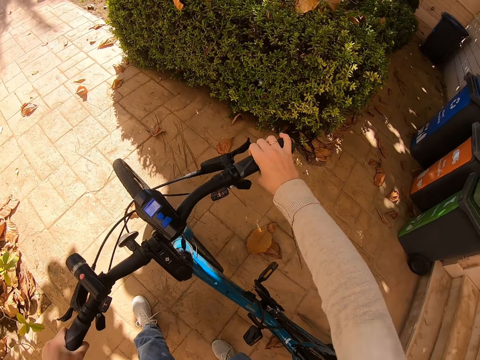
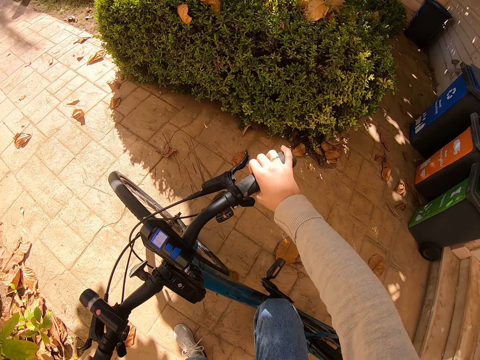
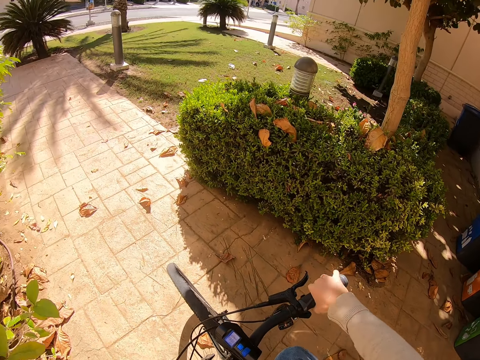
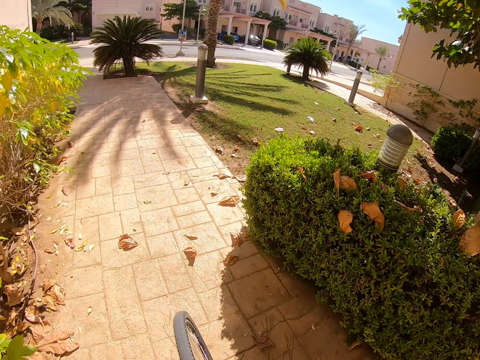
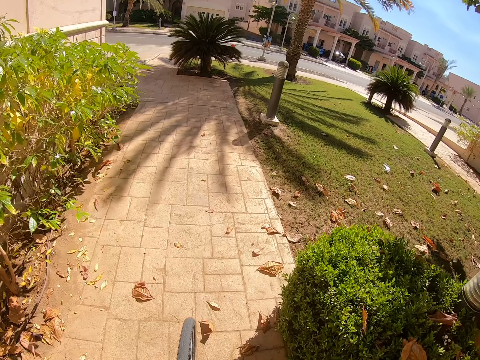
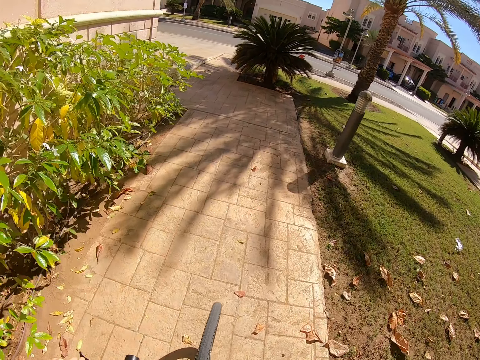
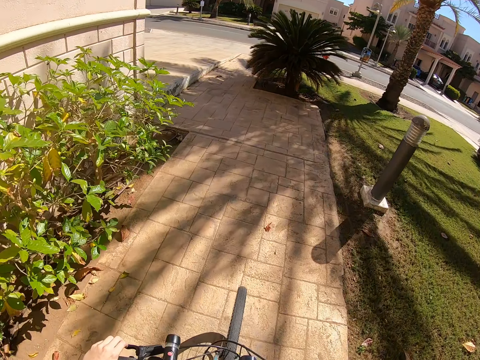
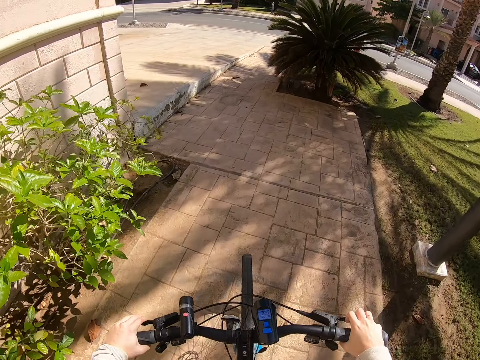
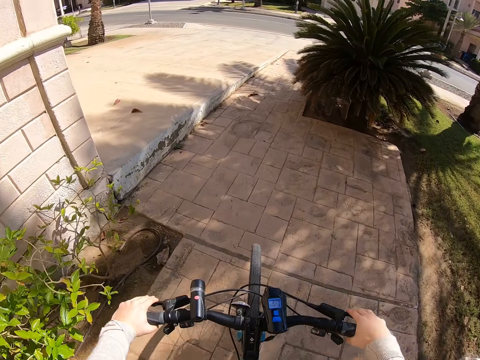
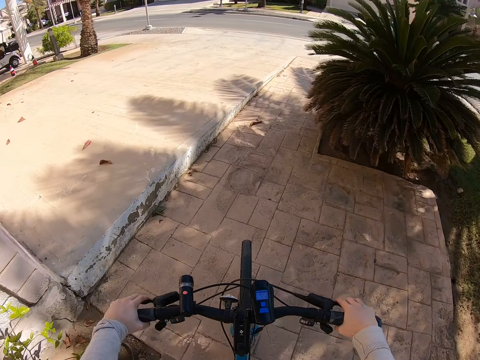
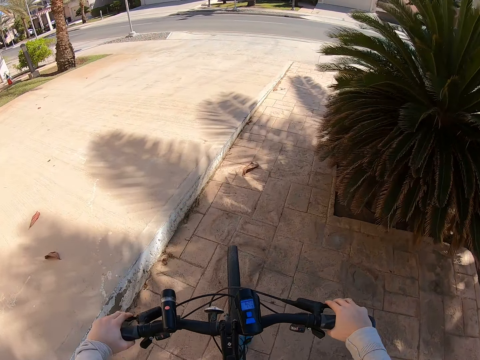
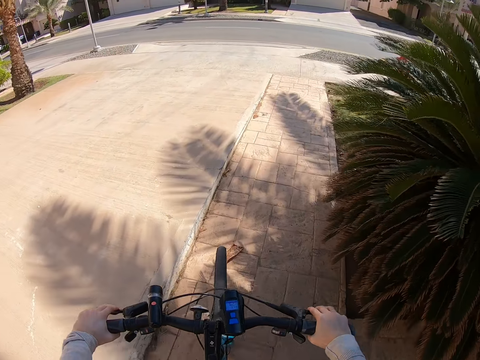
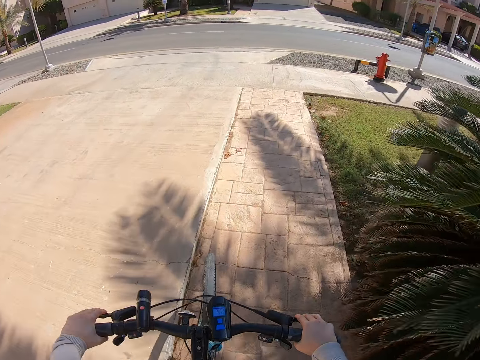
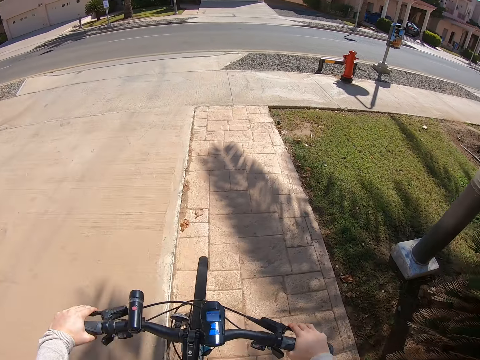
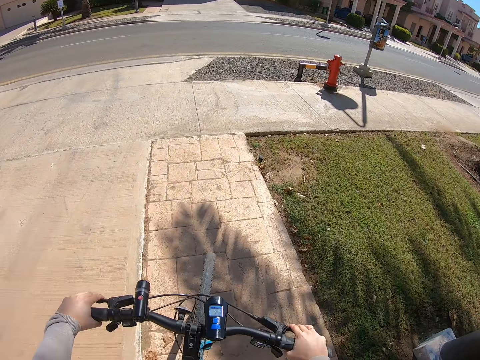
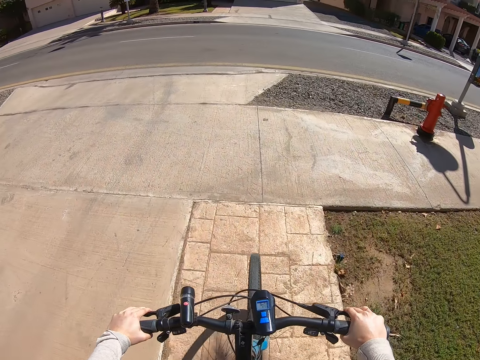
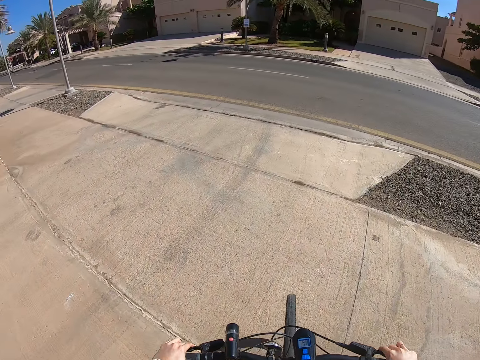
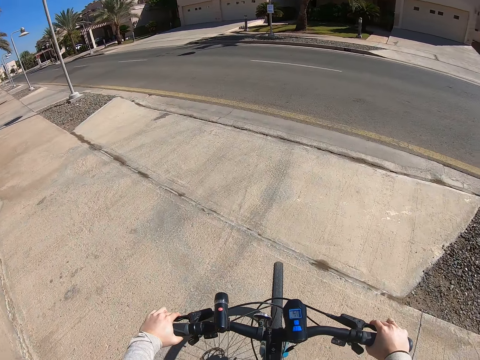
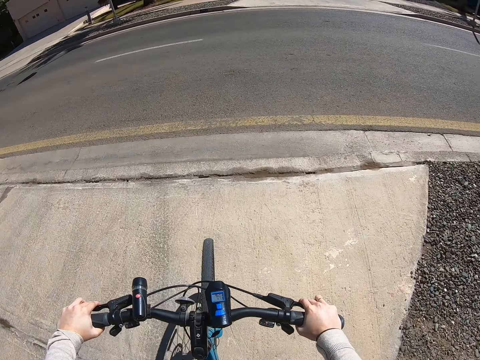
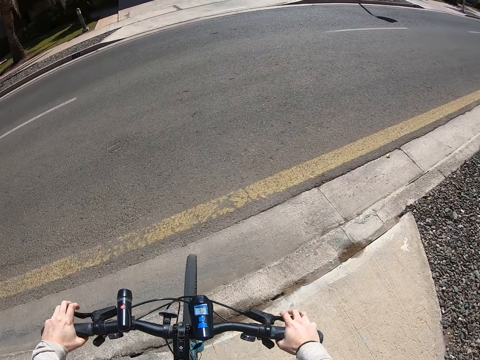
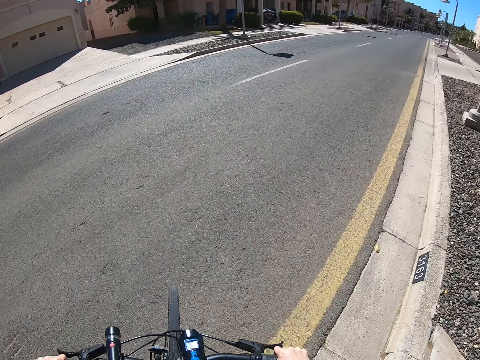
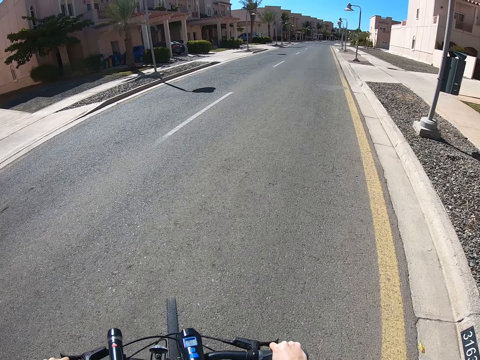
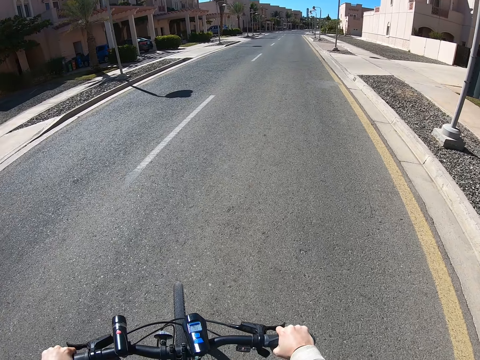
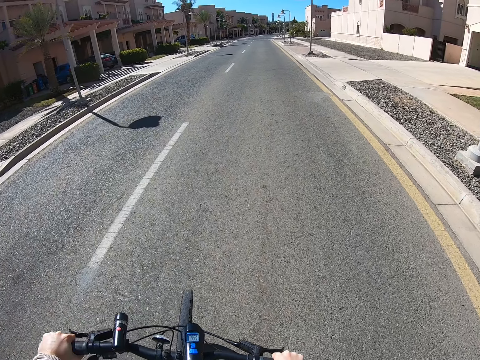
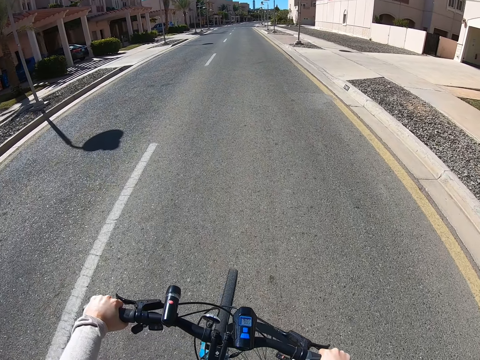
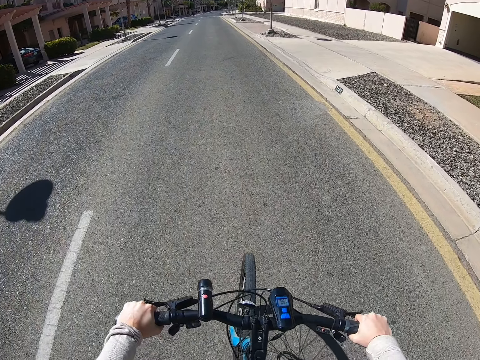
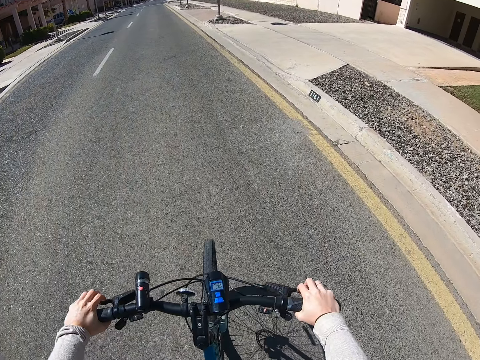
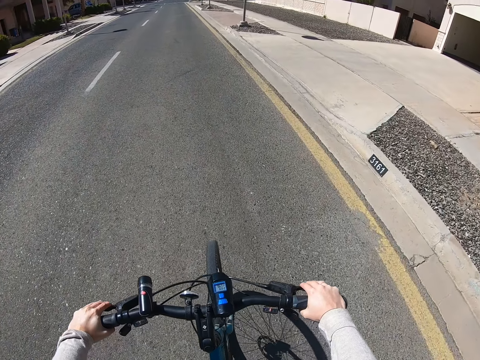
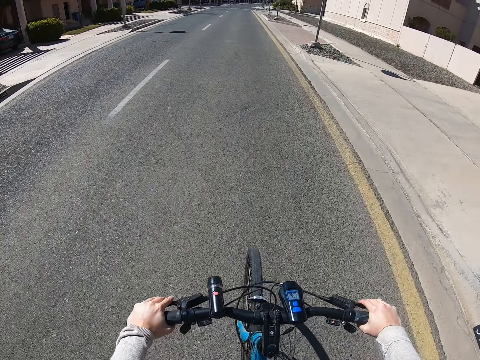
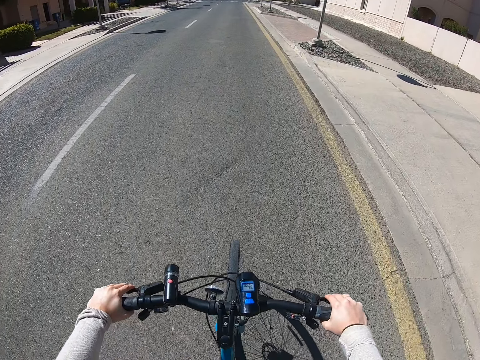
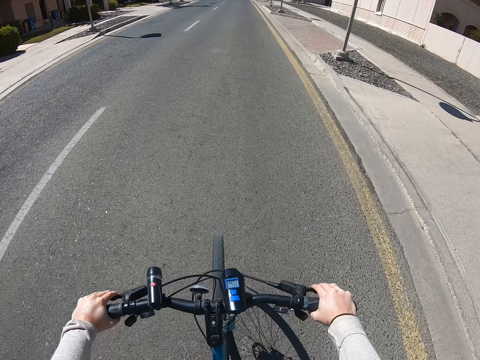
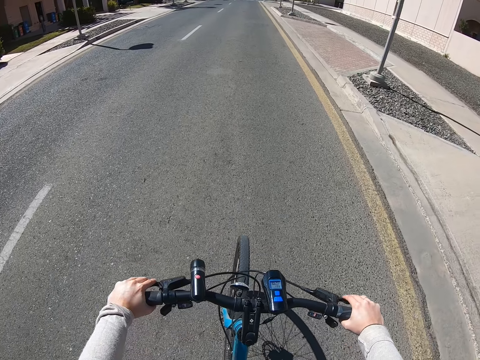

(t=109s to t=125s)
The camera wearer climbs on the bicycle. They ride the bicycle on a footpath. They ride the bicycle on the road.

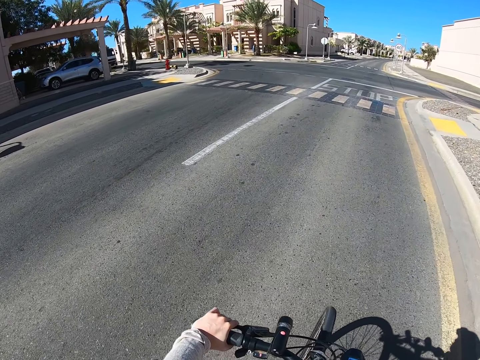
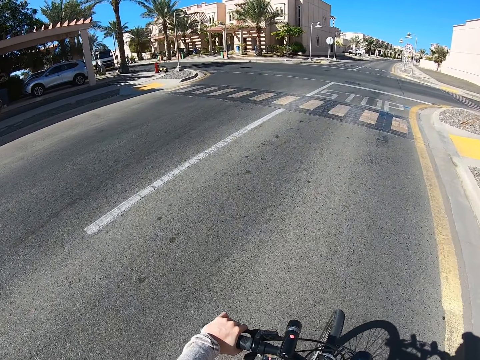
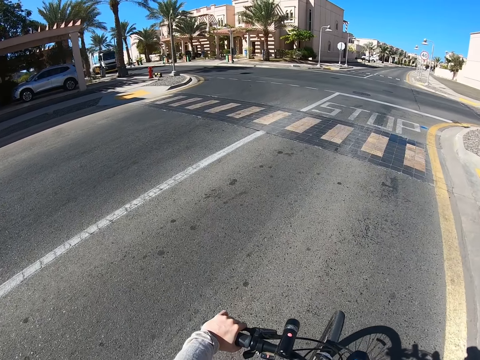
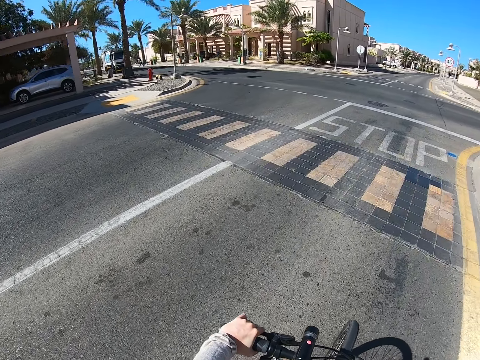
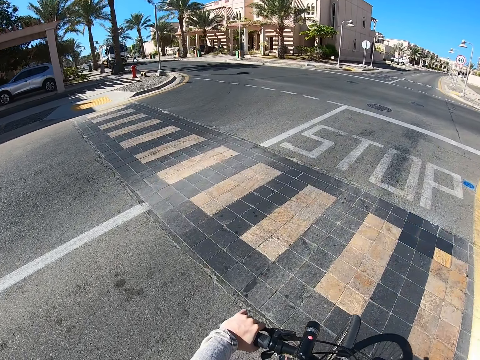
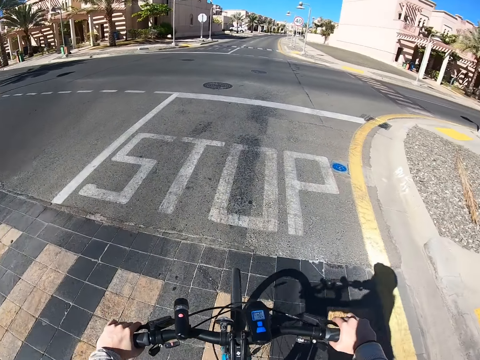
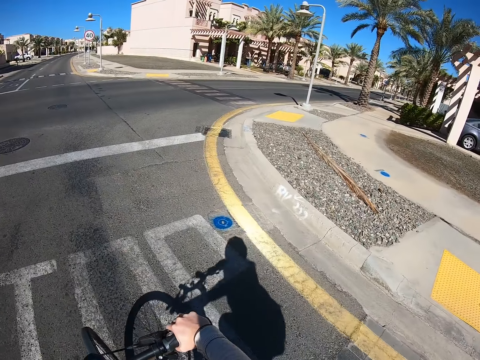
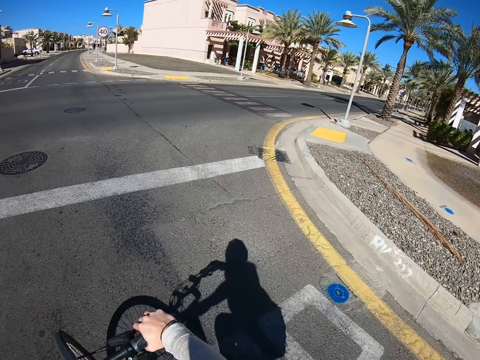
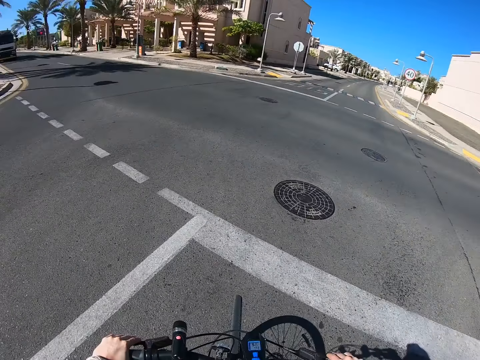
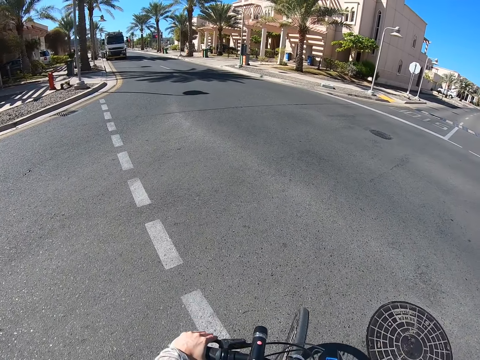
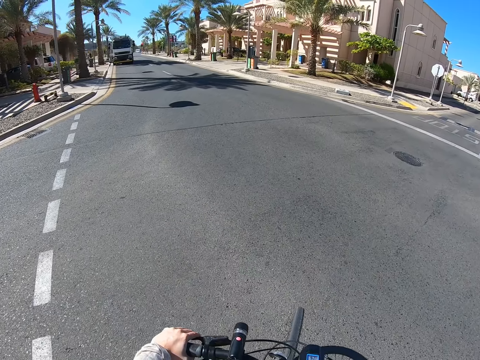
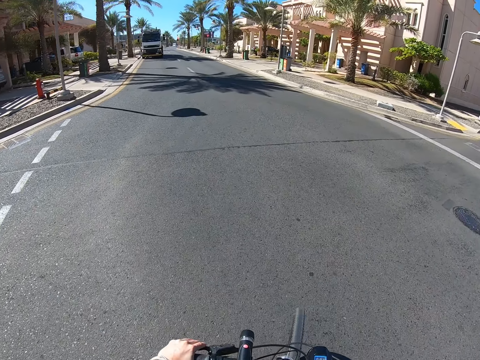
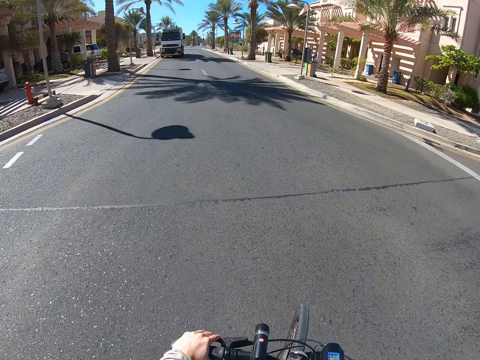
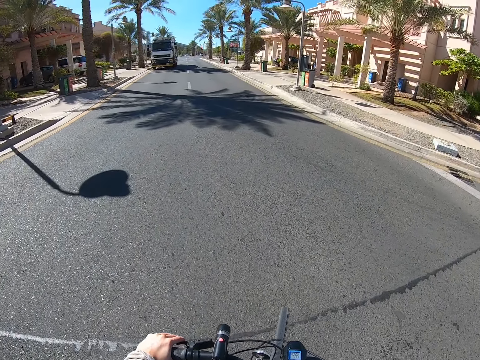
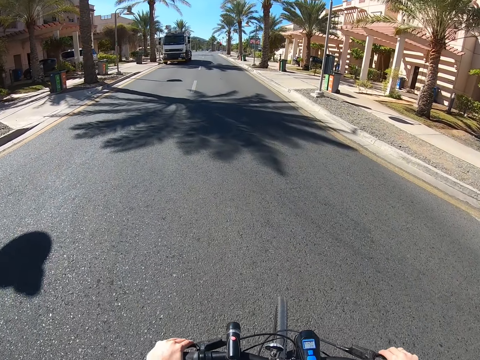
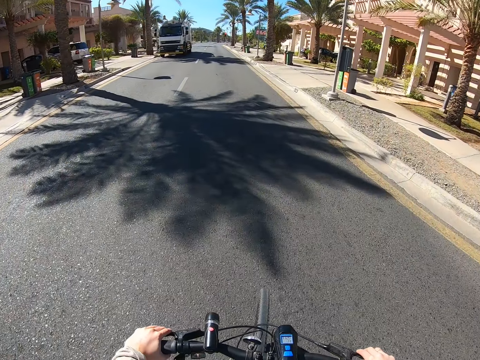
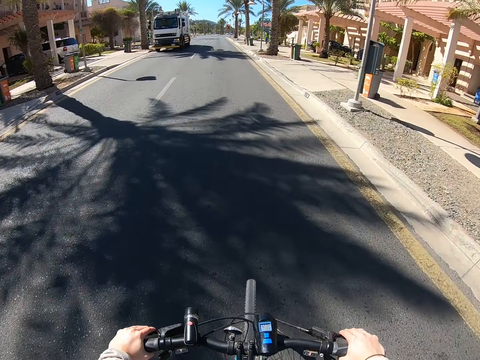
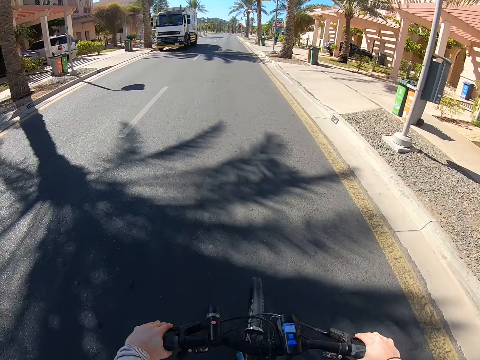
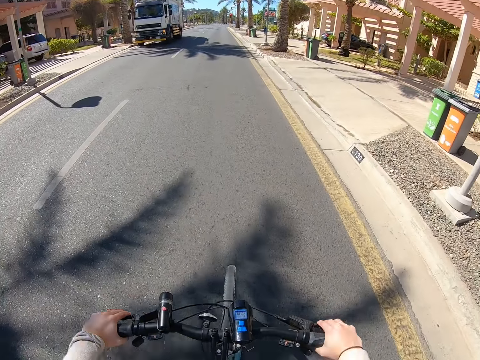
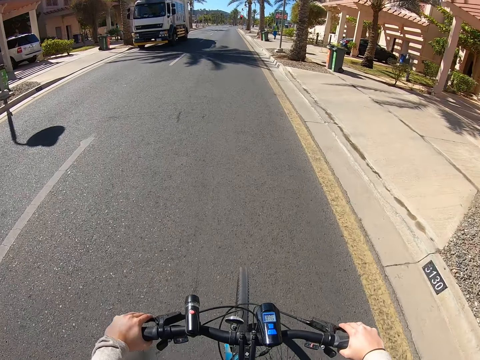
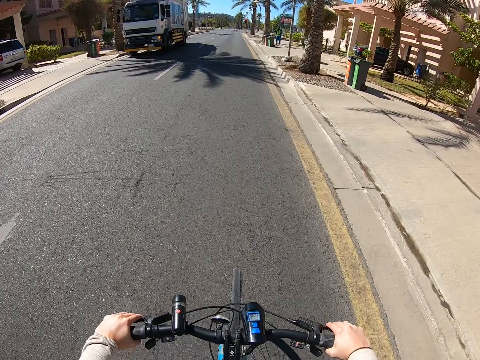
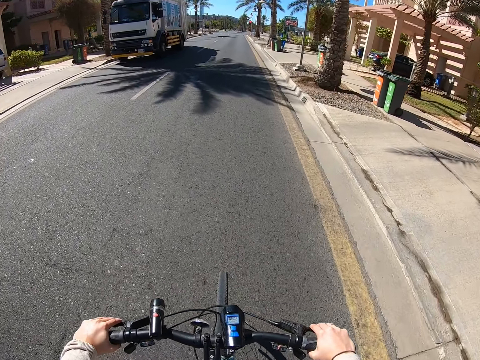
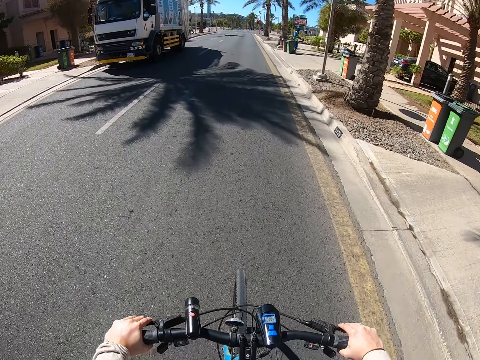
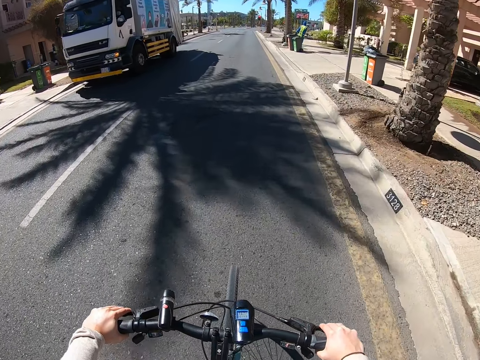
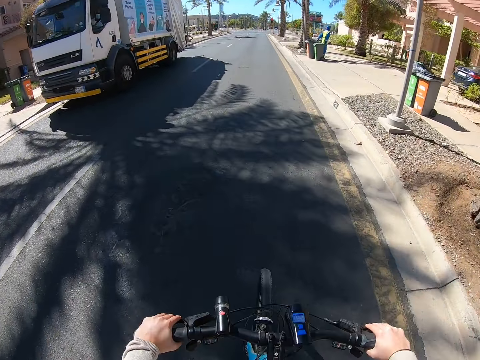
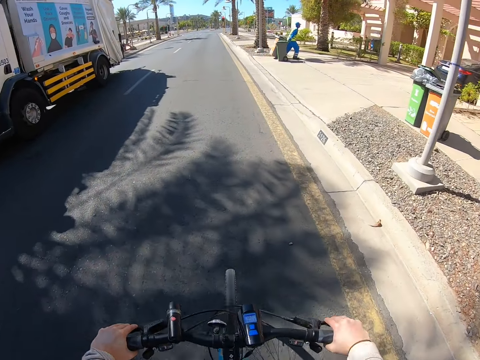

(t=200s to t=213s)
The camera wearer stops the bicycle on the road. They take a U turn with the bicycle. They ride the bicycle on the road.
